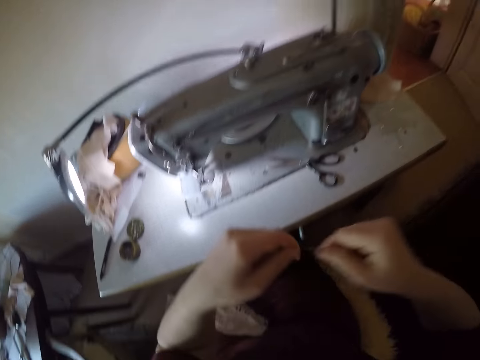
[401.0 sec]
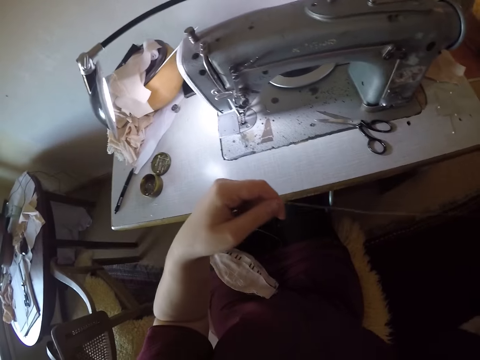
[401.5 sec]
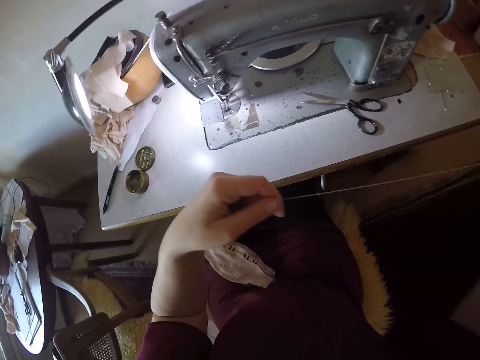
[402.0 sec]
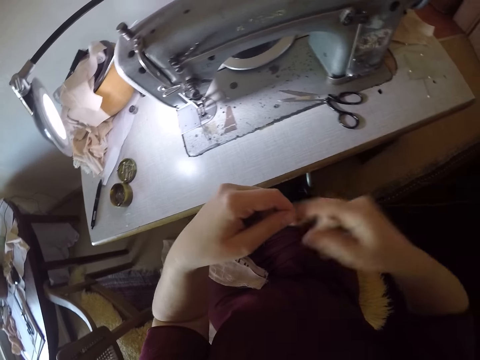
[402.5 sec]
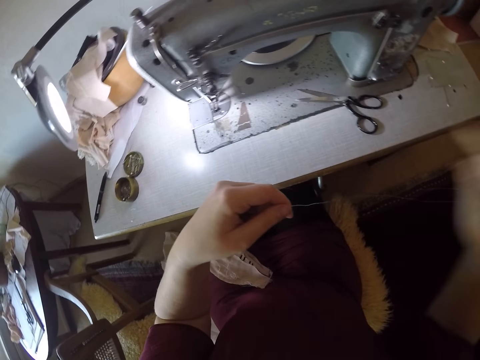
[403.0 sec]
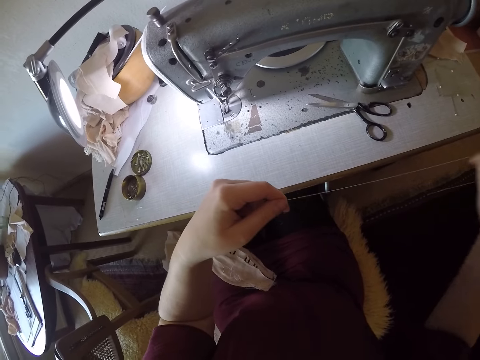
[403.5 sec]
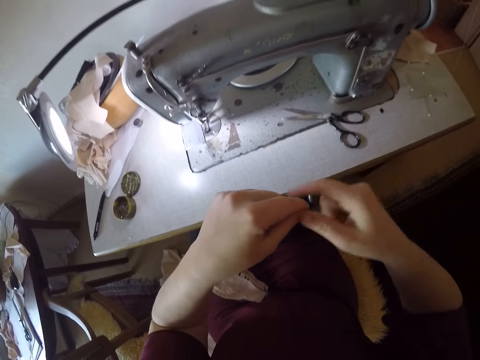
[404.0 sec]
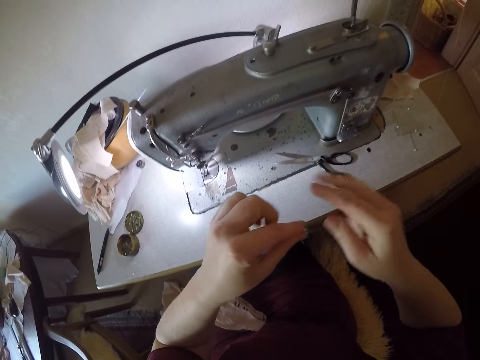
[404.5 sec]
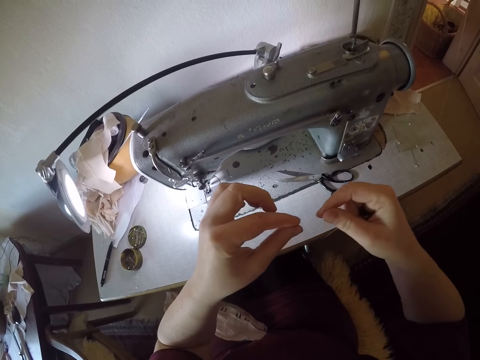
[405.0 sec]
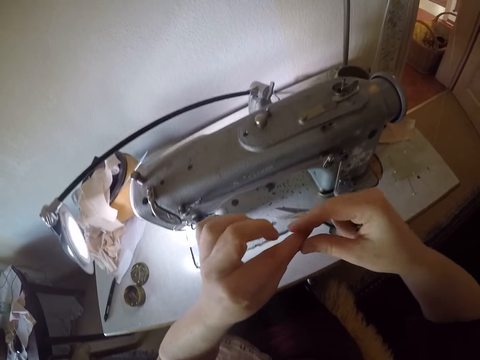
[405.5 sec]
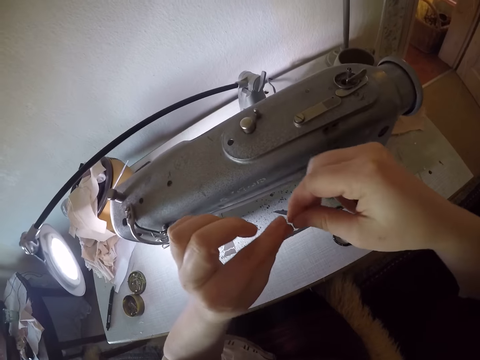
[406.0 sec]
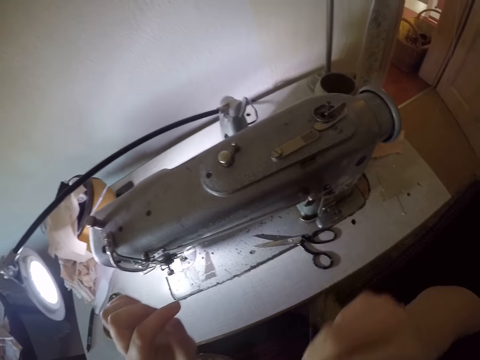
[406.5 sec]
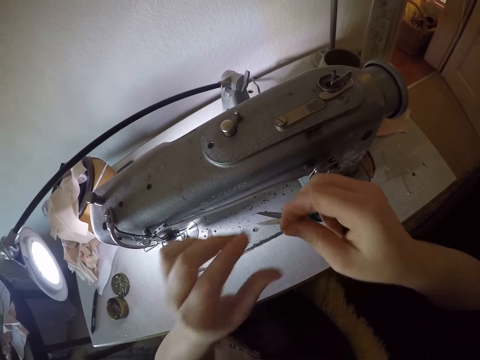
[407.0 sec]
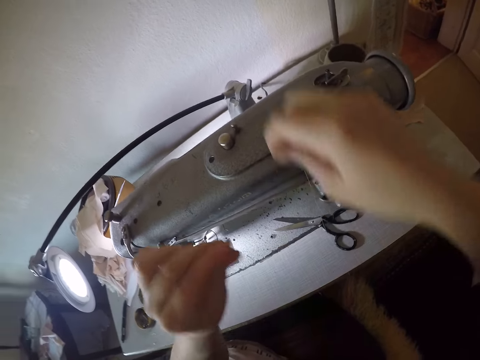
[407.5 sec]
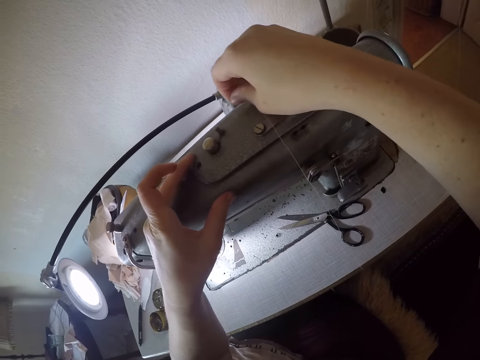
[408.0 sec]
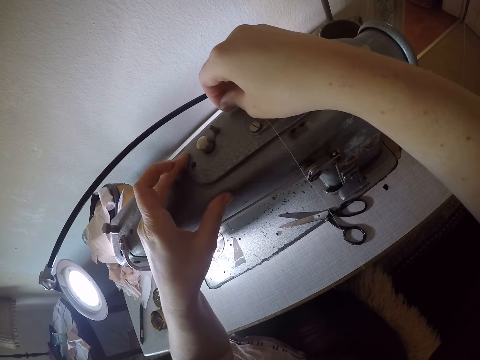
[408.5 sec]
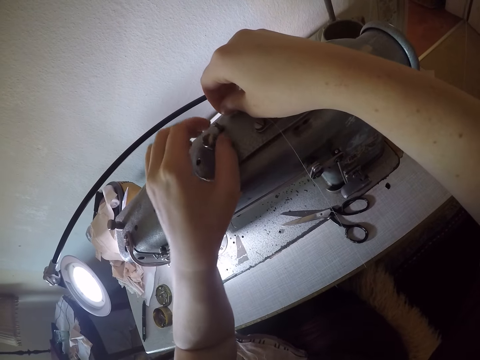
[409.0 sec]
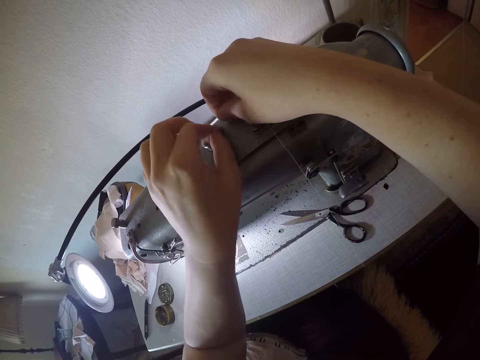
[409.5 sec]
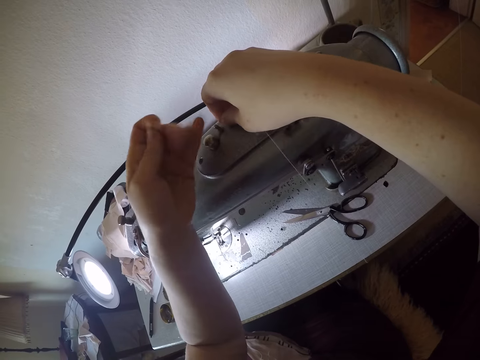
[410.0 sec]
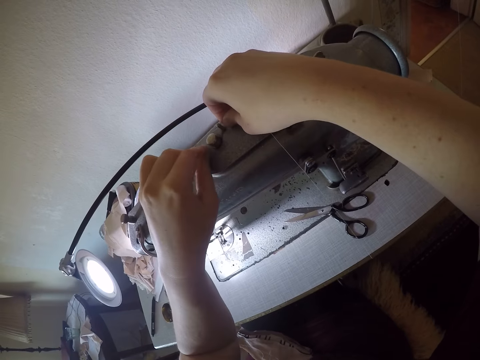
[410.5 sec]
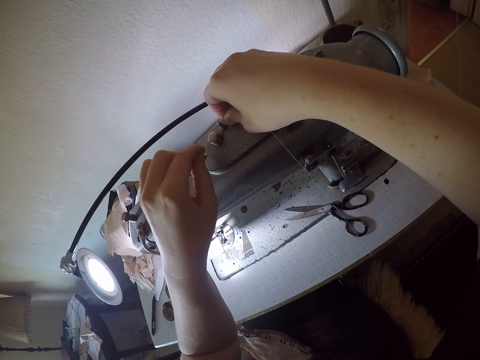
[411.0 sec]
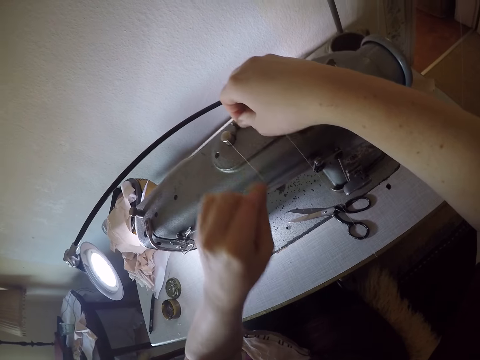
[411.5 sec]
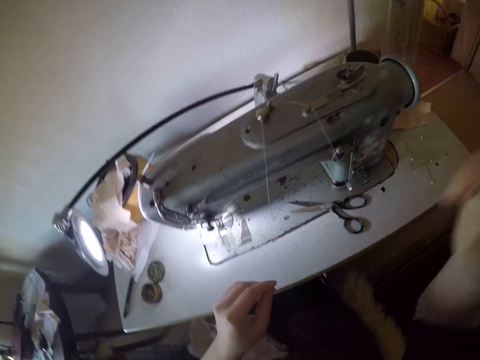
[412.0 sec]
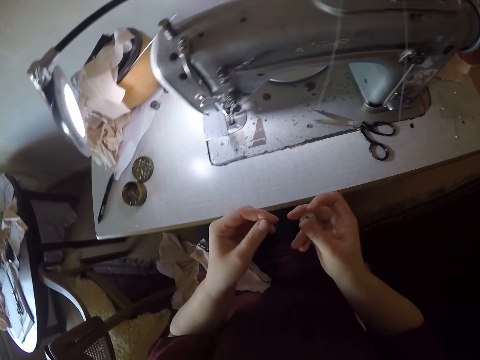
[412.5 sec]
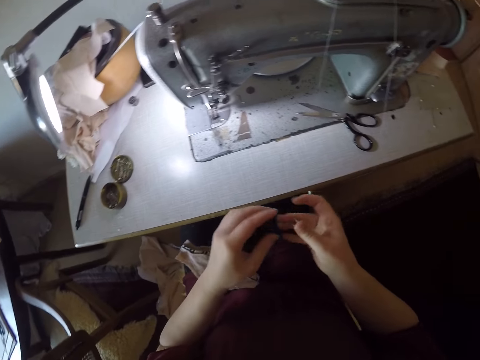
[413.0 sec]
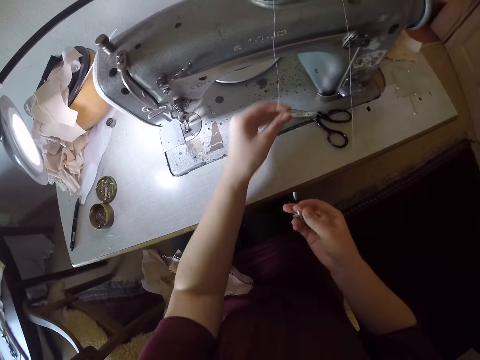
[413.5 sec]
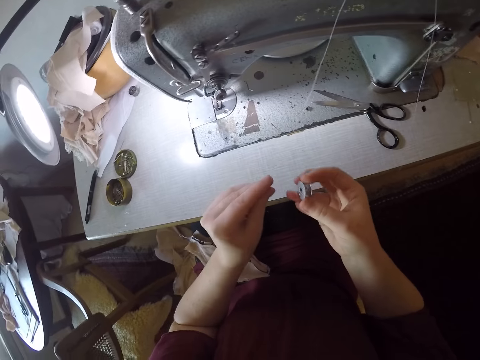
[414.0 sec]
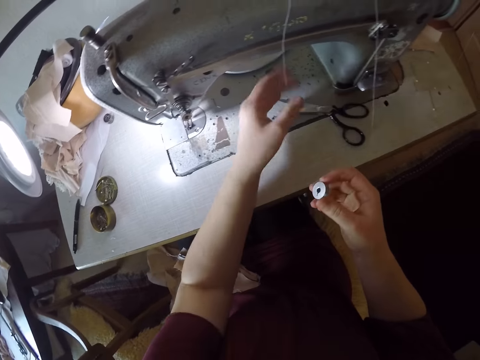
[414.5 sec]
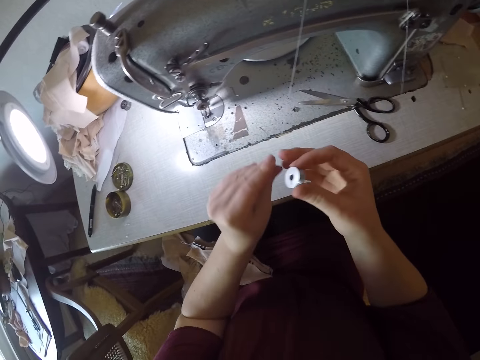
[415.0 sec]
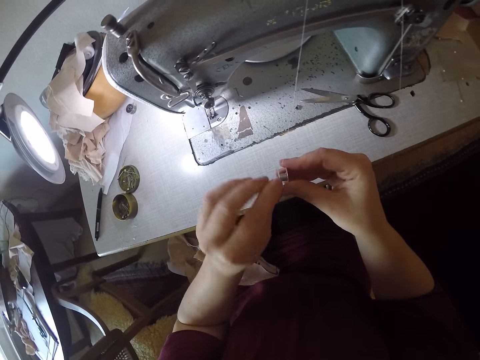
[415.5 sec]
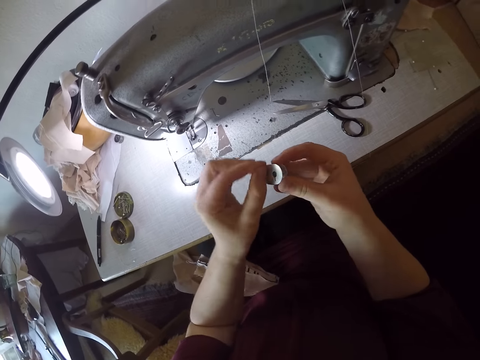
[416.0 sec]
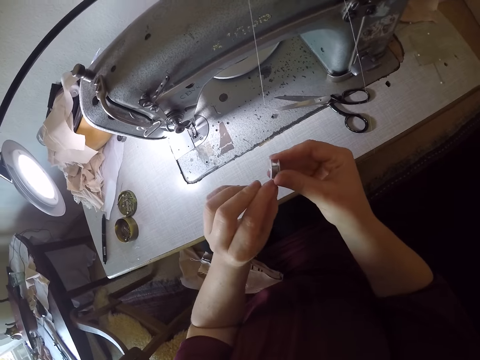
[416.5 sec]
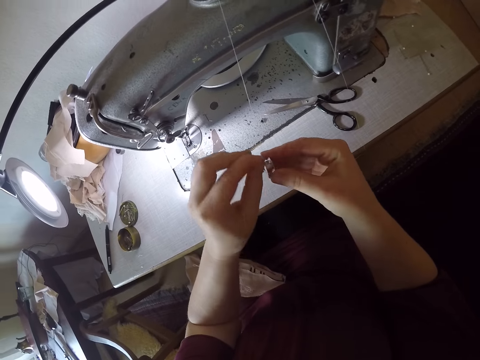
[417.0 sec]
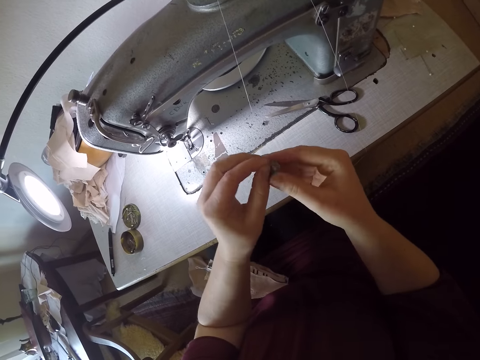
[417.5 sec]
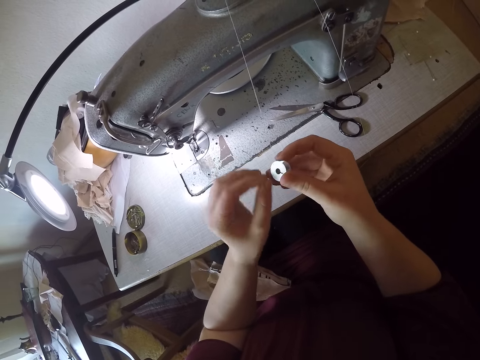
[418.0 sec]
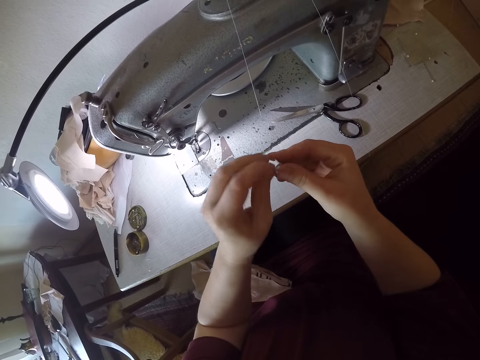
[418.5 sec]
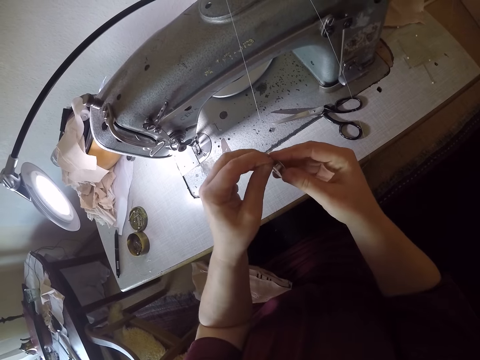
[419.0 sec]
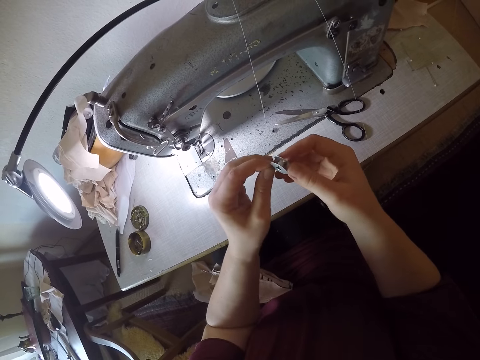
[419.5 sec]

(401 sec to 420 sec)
The camera wearer fits the thread into the thread guide. They pull the thread. They wrap the thread around the bobbin.

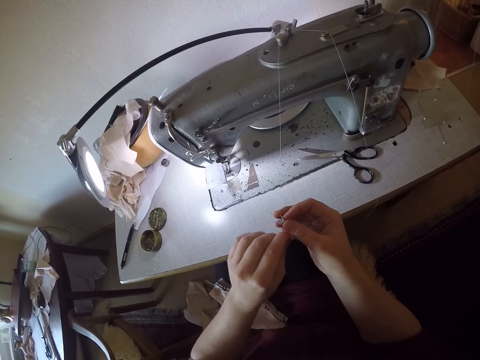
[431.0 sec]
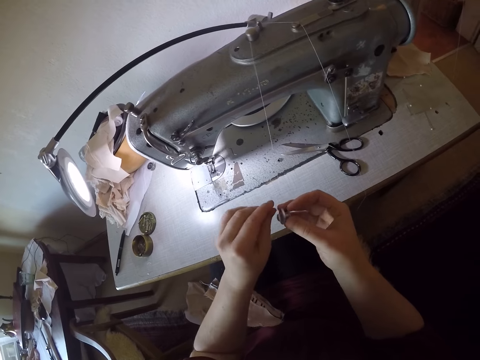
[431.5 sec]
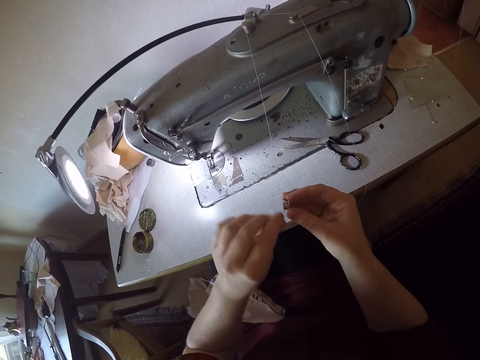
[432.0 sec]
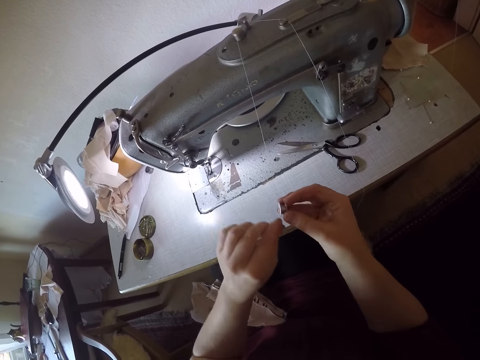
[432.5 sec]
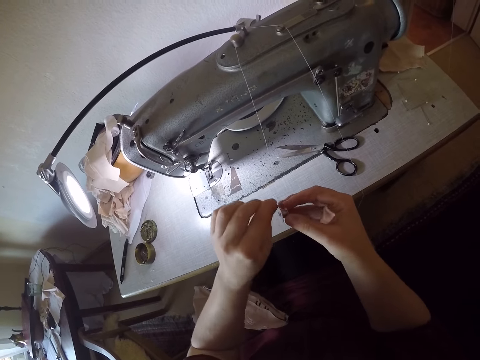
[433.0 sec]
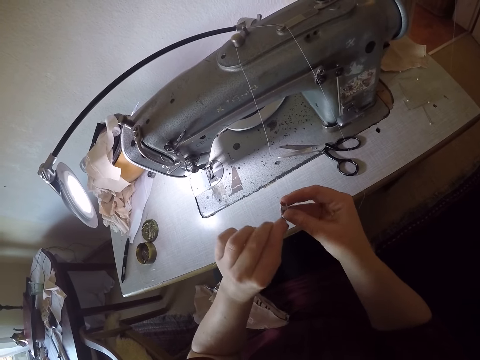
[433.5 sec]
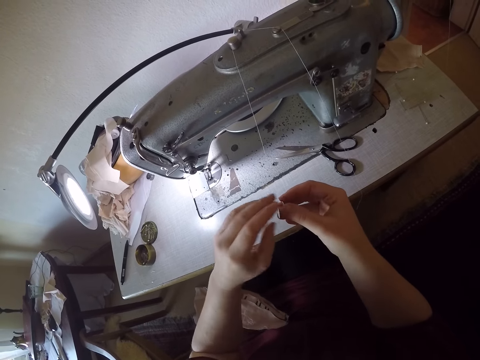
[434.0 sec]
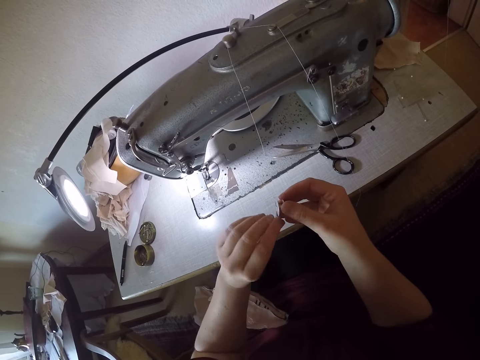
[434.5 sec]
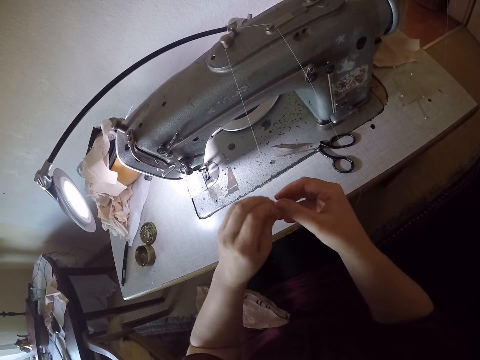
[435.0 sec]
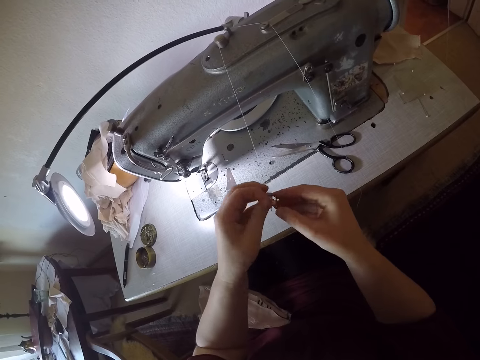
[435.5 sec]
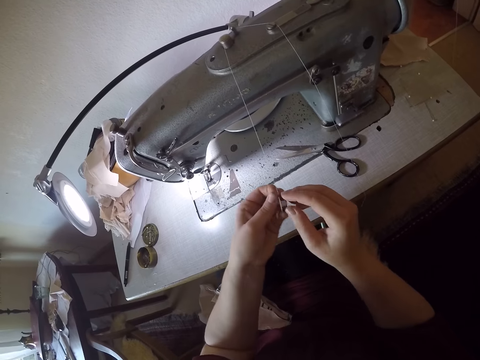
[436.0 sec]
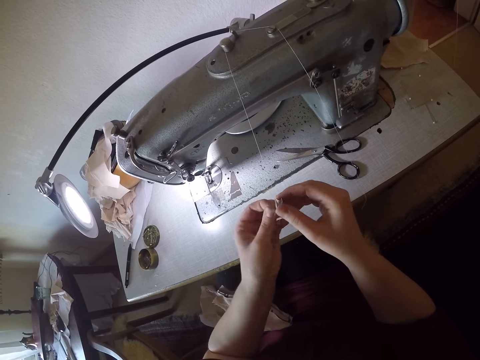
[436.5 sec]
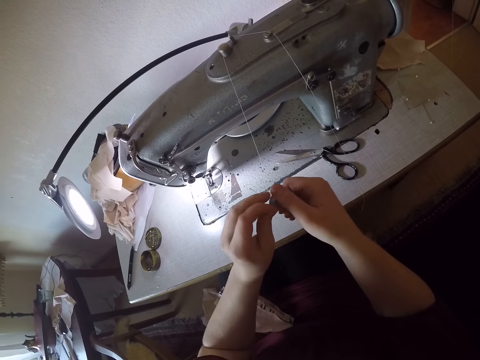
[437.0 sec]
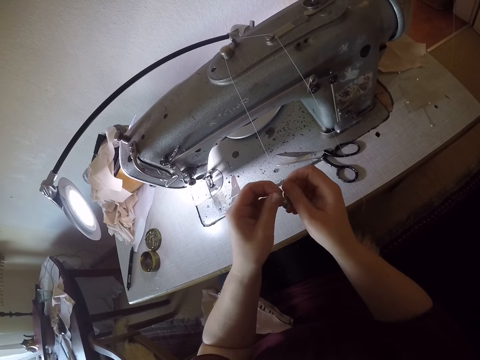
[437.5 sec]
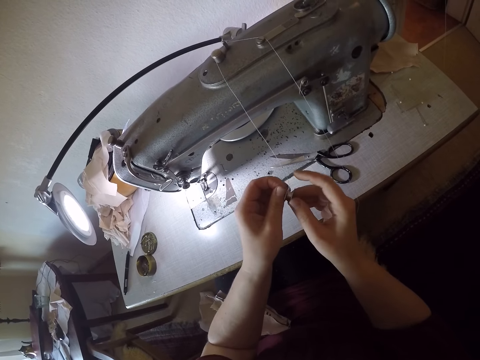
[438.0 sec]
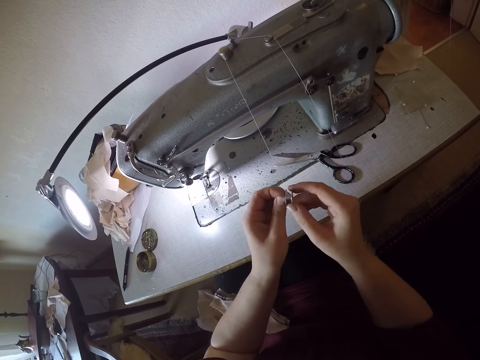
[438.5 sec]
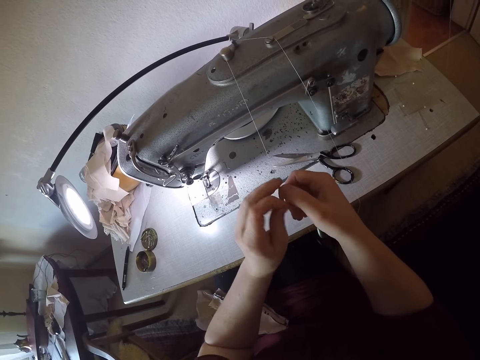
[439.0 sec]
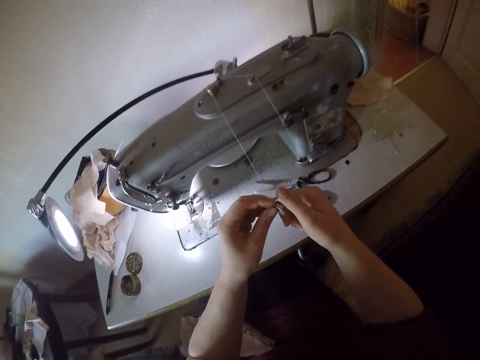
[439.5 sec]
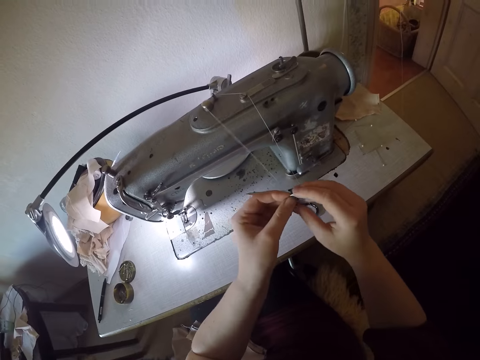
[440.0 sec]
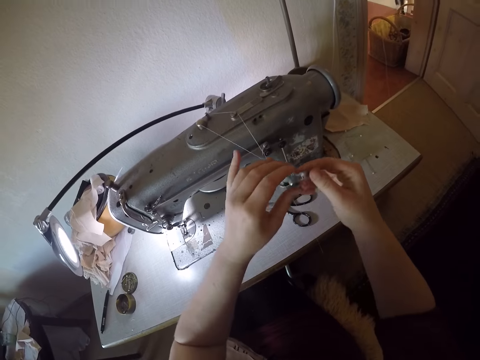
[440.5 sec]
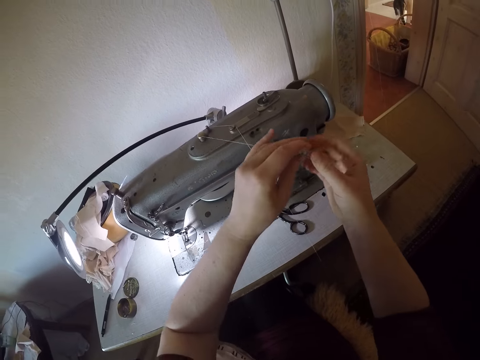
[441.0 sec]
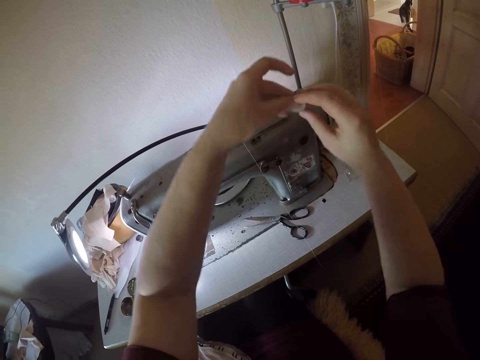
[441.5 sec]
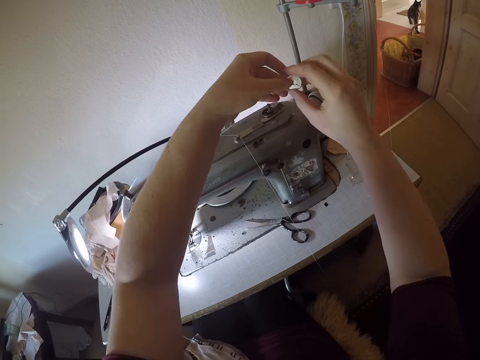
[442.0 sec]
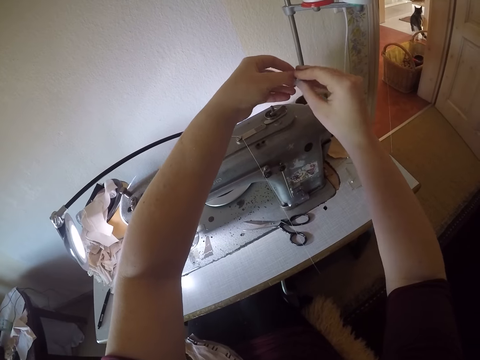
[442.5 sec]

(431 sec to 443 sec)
The camera wearer wraps thread around the bobbin.
